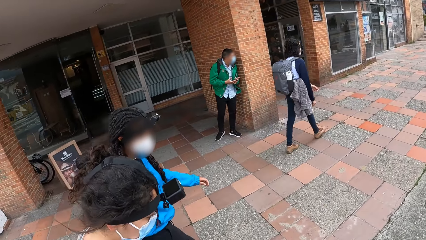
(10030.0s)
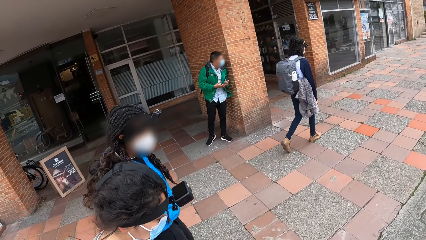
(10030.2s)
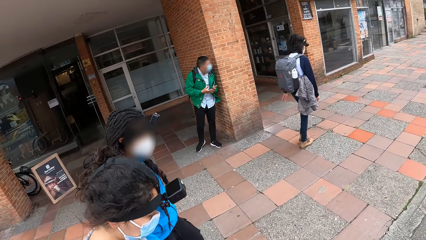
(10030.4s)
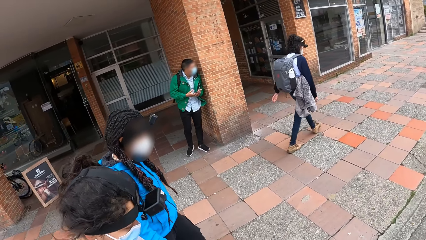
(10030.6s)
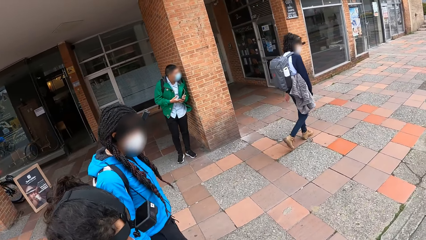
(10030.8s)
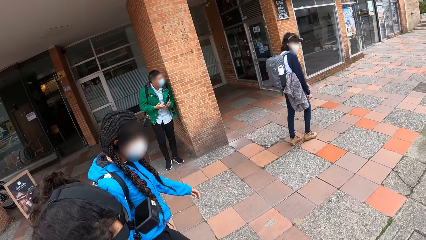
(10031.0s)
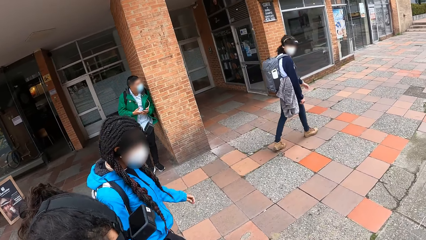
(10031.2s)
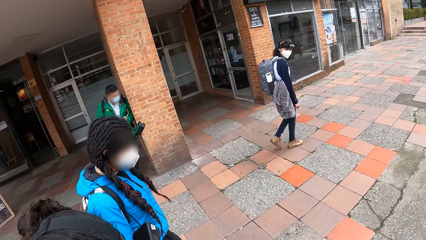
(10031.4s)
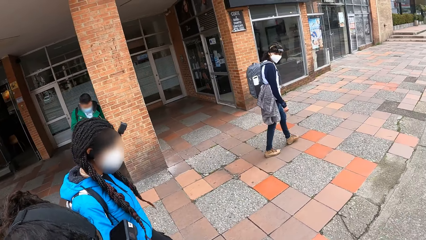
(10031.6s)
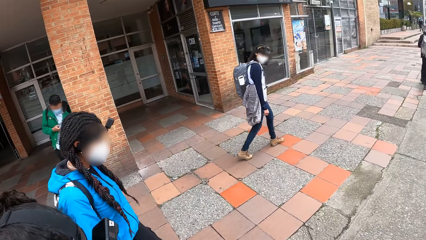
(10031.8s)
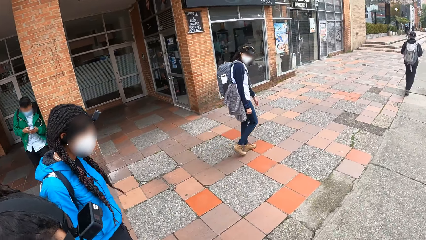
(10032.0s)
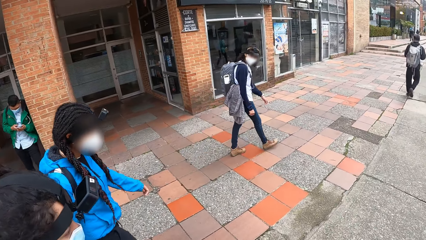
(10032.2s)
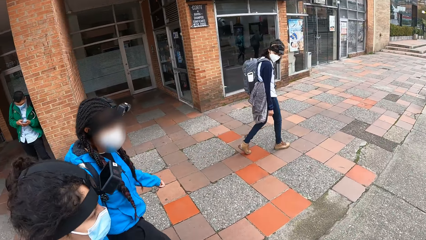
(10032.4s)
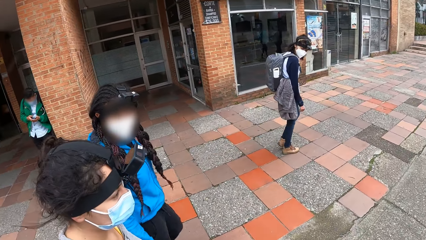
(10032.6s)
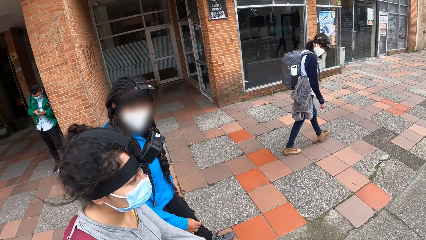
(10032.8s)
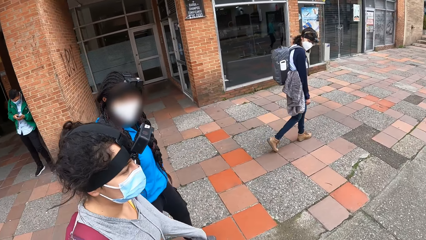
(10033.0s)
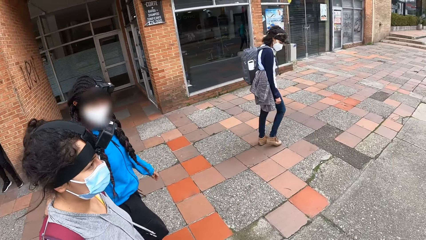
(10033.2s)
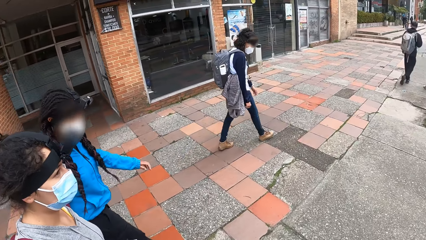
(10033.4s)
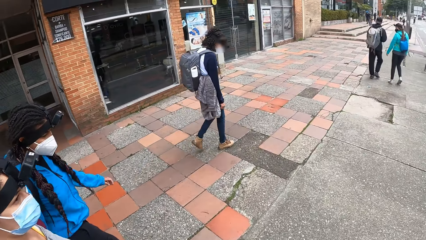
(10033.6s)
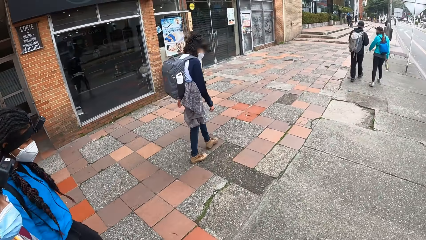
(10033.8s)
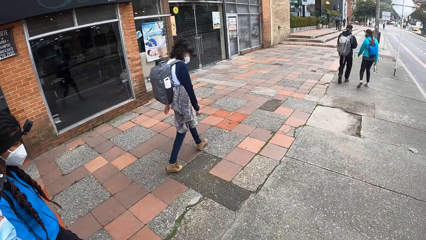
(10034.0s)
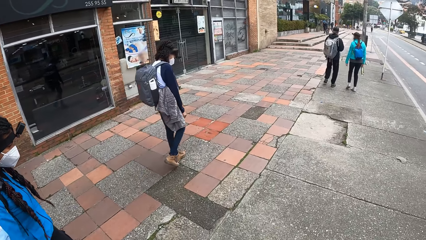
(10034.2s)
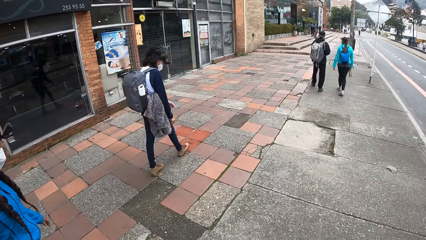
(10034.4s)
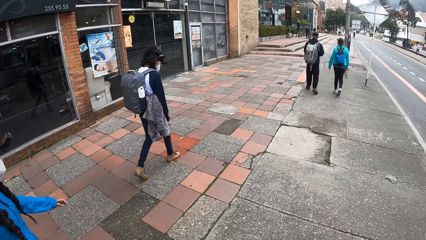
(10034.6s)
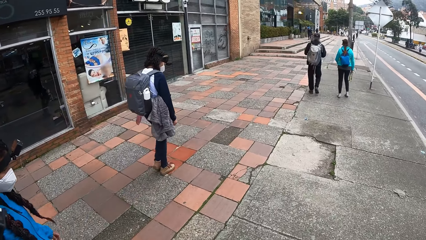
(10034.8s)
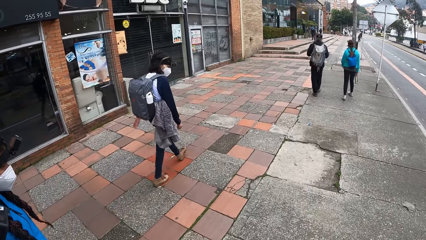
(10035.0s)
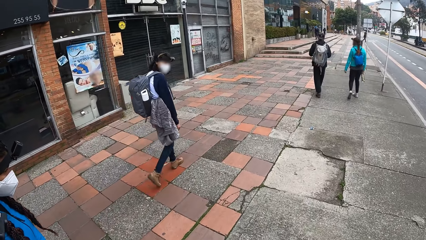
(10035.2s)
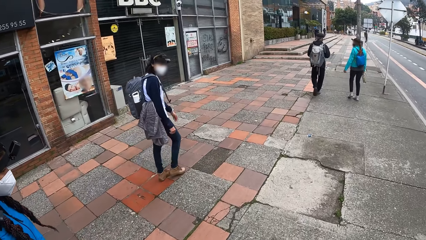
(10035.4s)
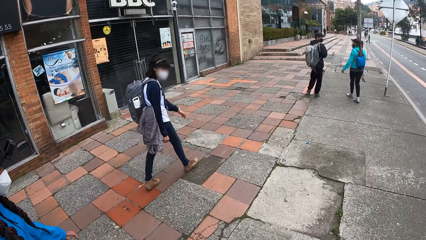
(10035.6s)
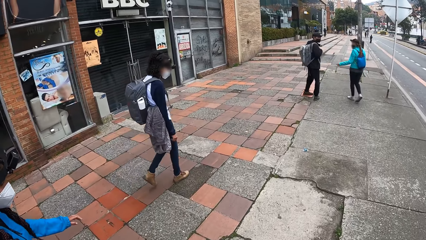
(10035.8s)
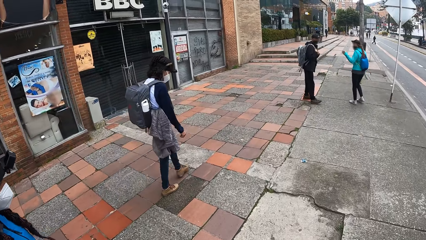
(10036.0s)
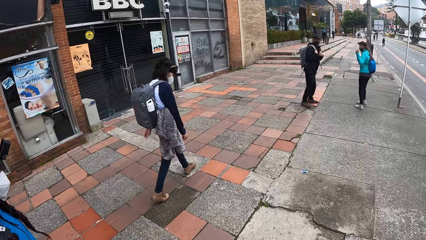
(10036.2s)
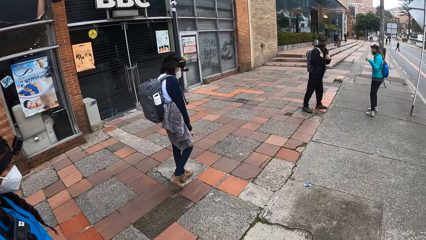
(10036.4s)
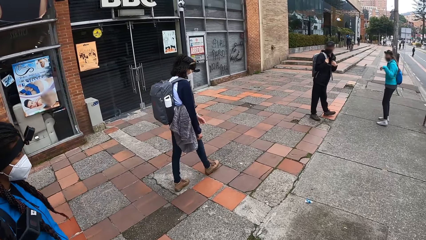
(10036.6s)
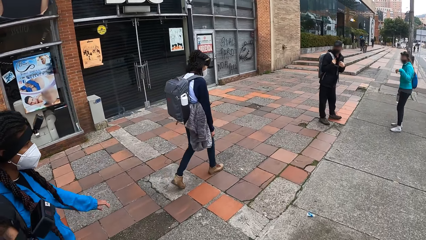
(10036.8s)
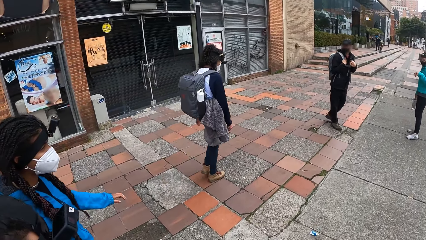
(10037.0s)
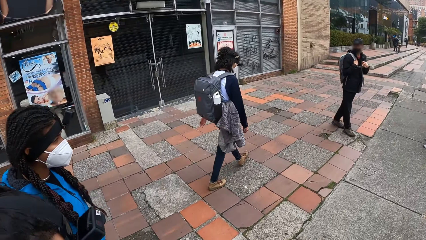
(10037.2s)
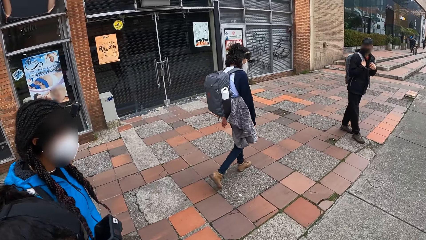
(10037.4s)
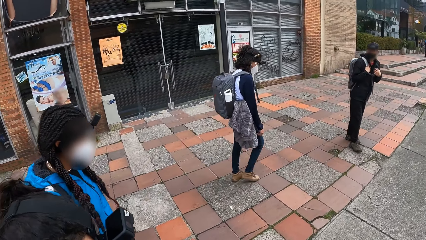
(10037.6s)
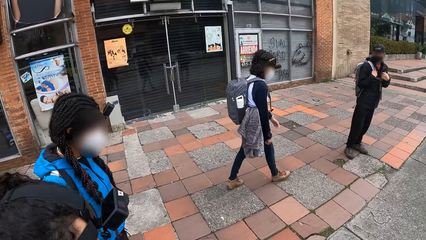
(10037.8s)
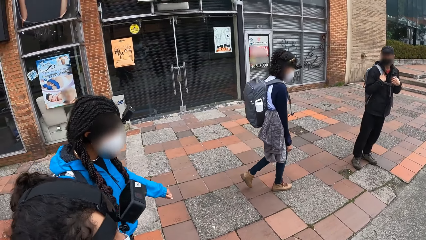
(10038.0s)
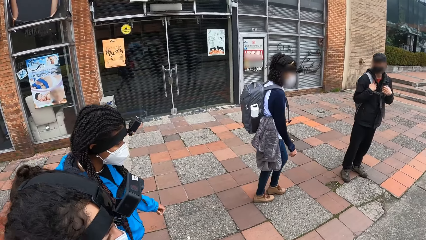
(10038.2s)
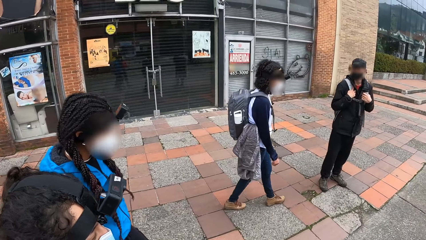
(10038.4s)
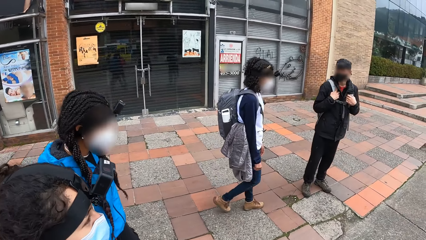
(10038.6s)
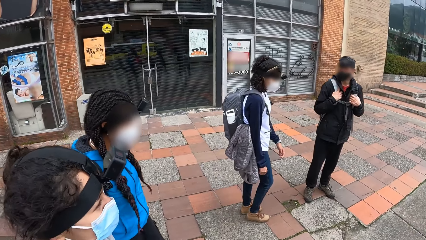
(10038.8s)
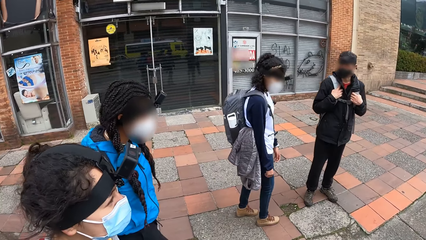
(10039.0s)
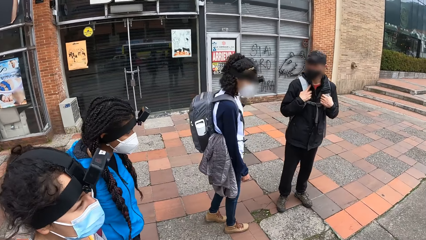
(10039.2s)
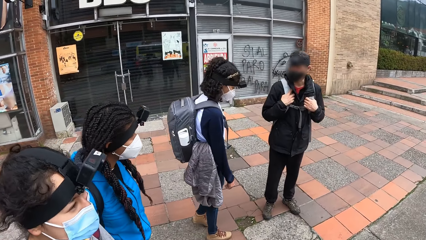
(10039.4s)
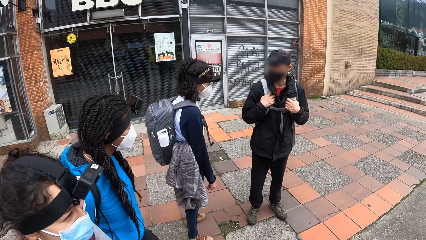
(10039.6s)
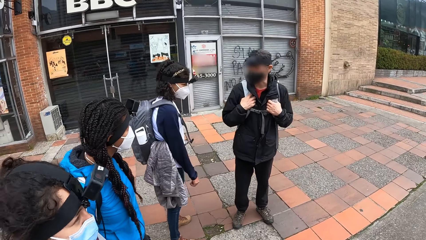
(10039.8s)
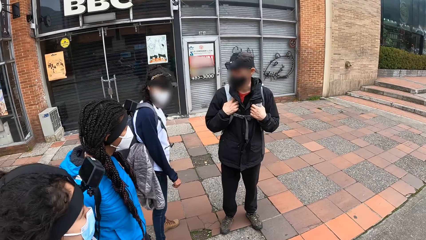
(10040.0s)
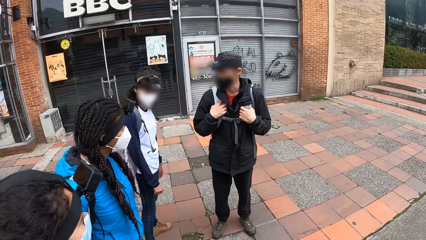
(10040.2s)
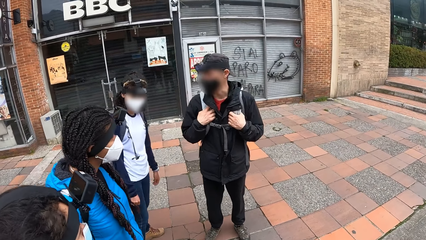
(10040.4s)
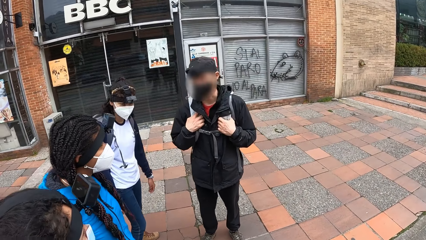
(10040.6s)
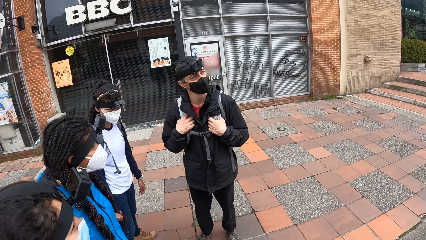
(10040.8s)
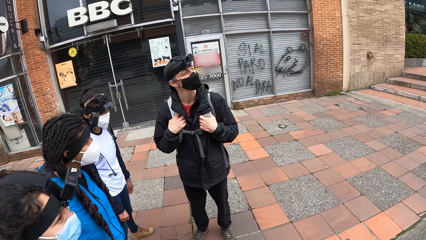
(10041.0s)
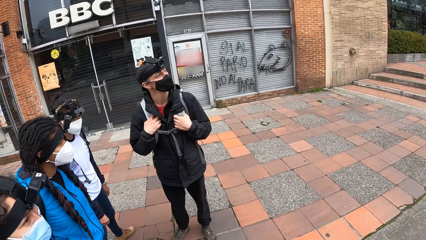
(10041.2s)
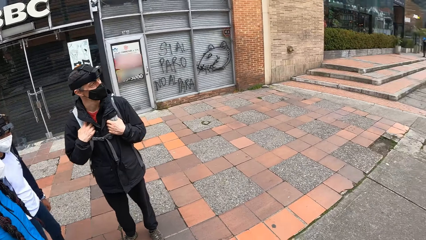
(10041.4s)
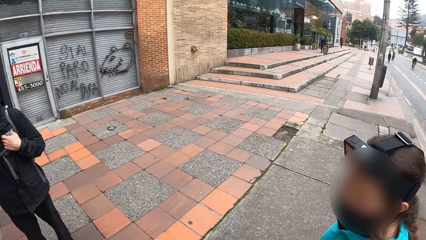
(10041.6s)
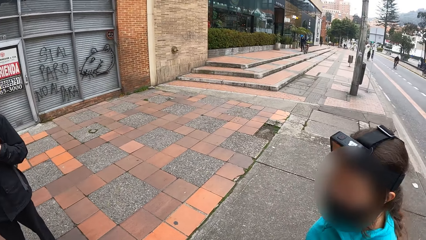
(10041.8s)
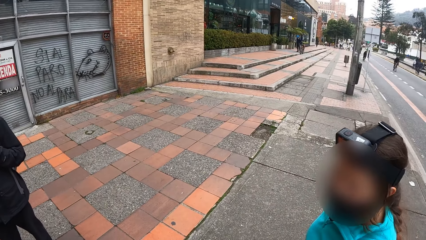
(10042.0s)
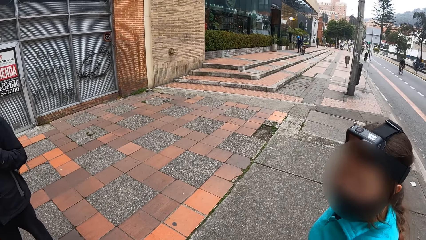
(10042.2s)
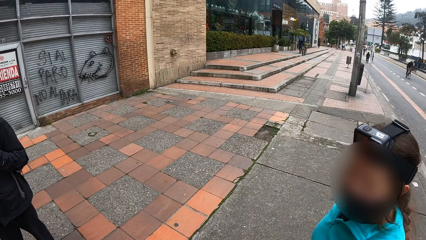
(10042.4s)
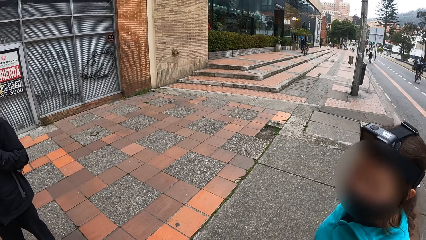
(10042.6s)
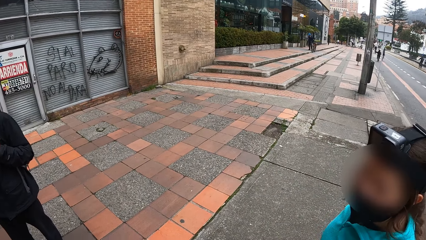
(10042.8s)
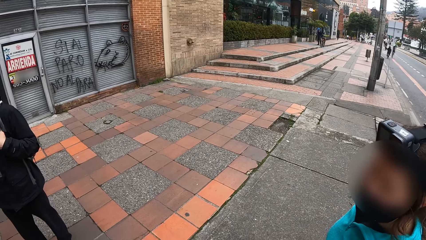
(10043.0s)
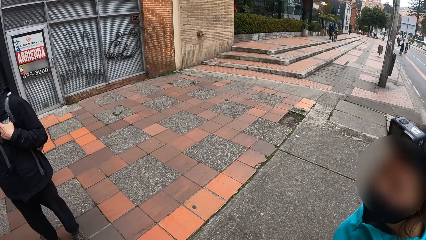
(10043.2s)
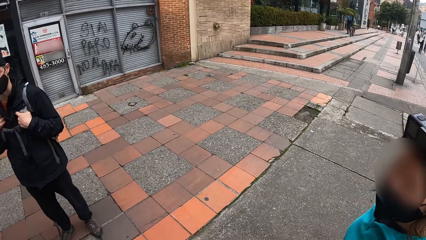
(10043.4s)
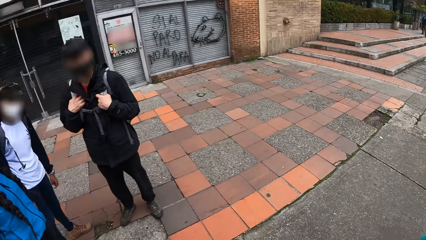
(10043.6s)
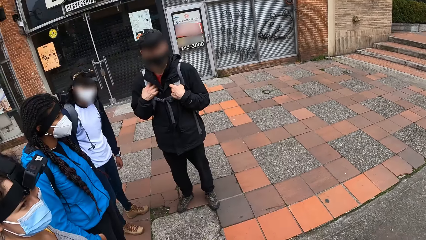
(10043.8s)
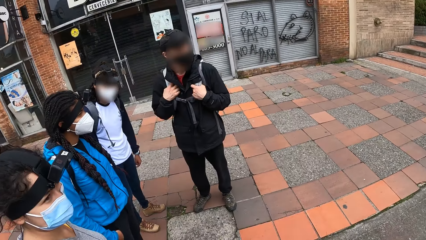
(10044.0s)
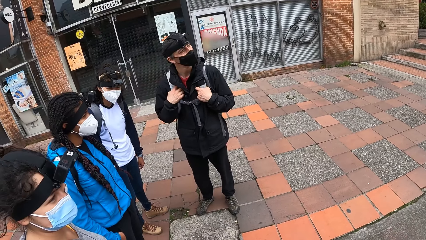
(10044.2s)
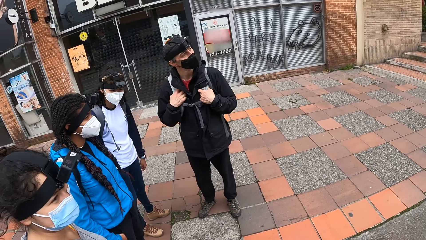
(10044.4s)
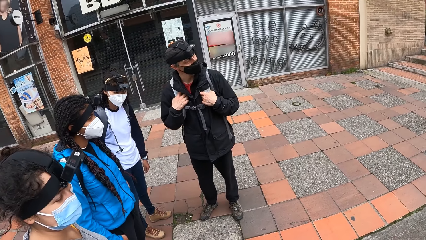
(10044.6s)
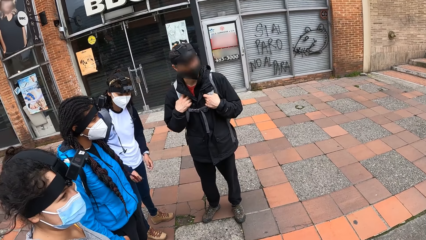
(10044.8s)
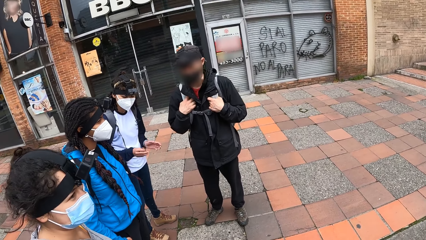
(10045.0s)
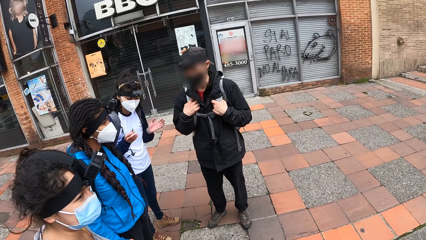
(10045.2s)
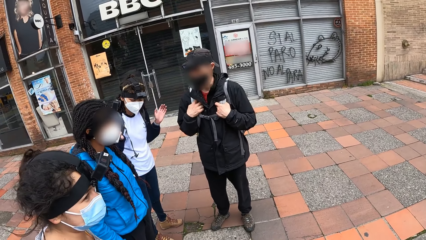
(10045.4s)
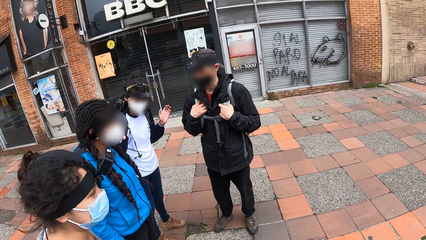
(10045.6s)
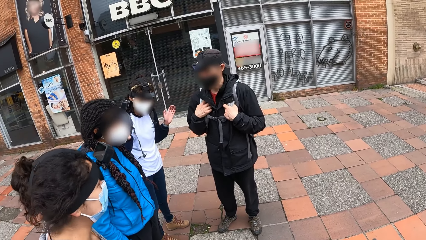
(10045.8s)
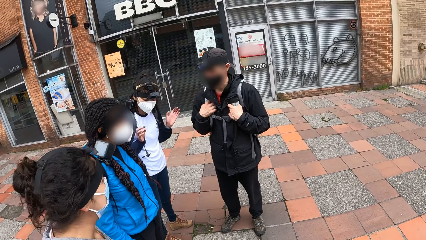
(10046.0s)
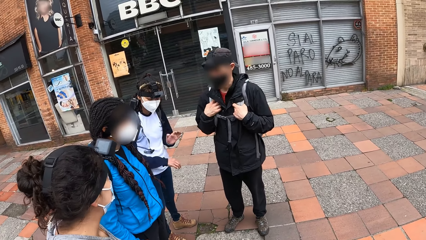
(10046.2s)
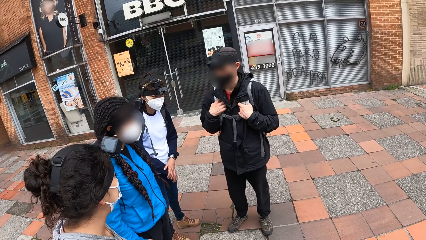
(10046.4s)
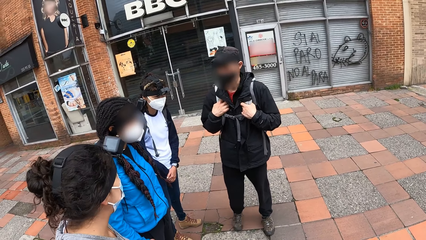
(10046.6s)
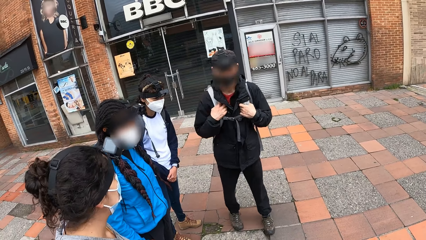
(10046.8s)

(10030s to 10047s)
A woman interacts with the camera wearer and another woman. A third woman interacts with a man on the road. The camera wearer looks at the group and stops. They look at a woman. The woman speaks to the camera wearer and looks at the camera wearer. The camera wearer looks at the group. The man speaks to the group.
